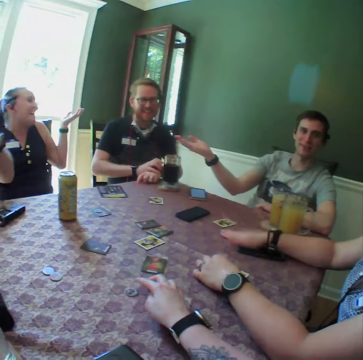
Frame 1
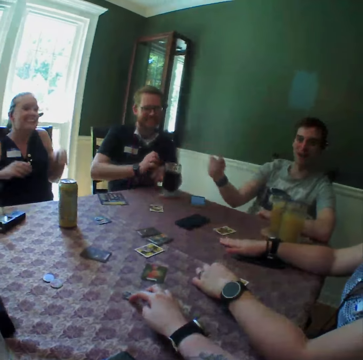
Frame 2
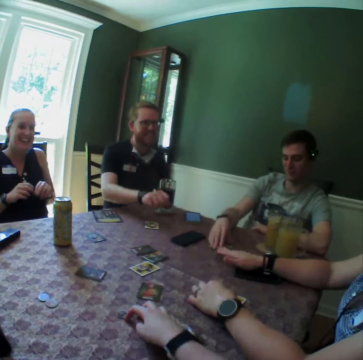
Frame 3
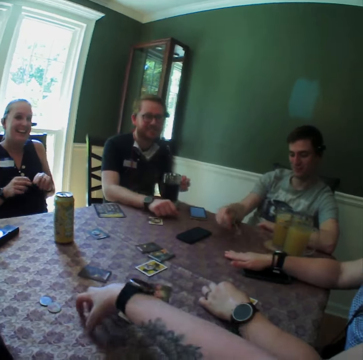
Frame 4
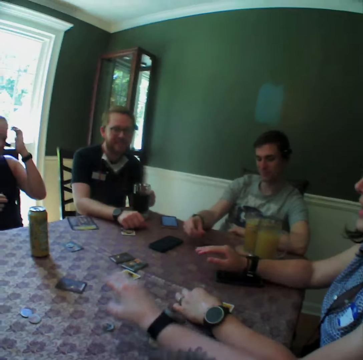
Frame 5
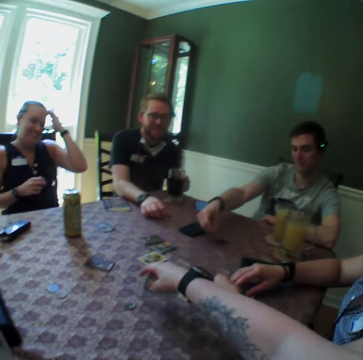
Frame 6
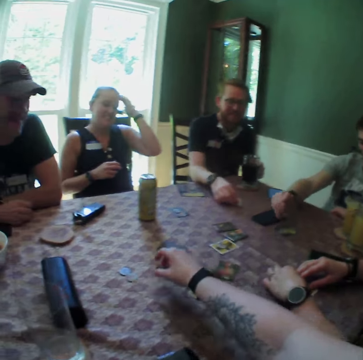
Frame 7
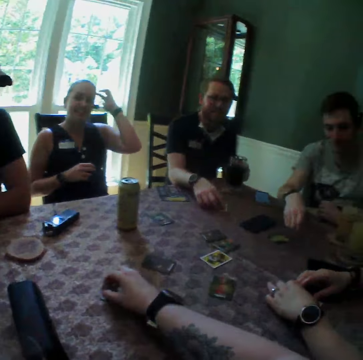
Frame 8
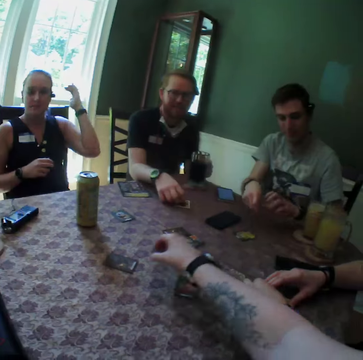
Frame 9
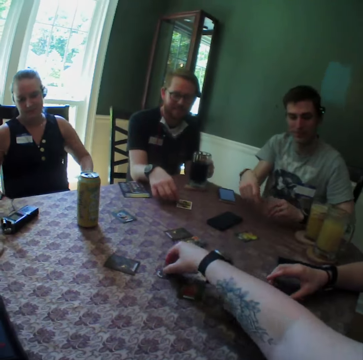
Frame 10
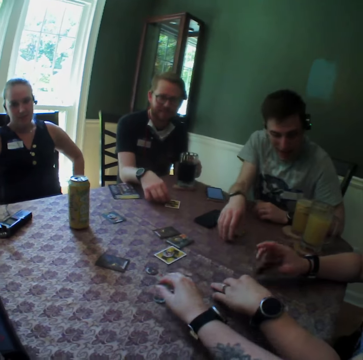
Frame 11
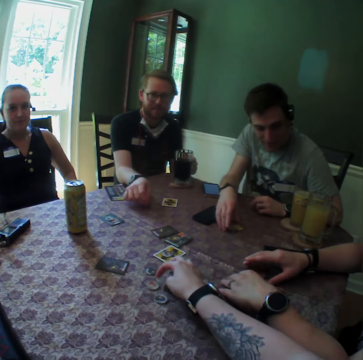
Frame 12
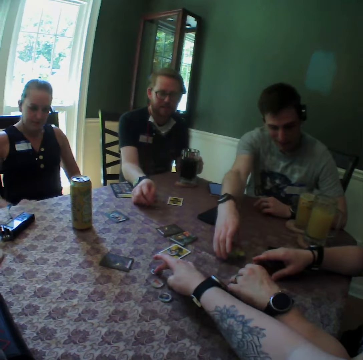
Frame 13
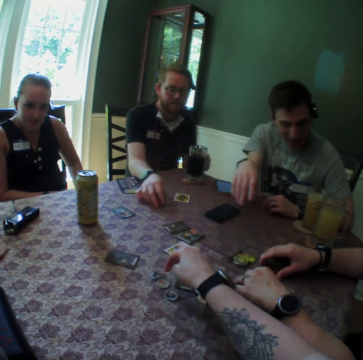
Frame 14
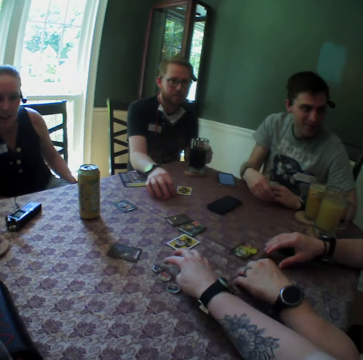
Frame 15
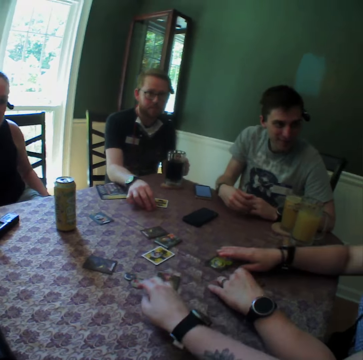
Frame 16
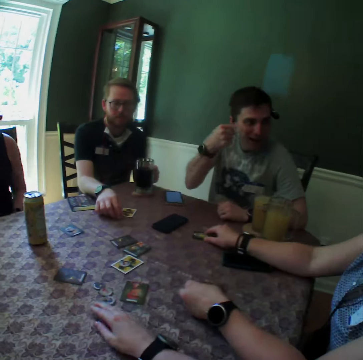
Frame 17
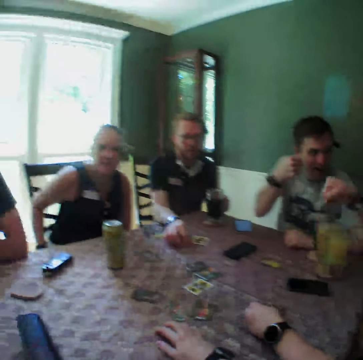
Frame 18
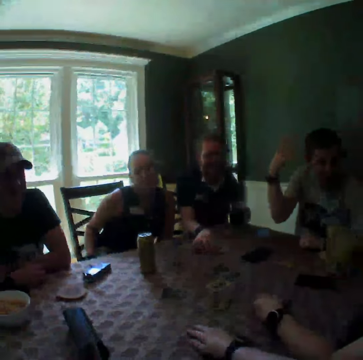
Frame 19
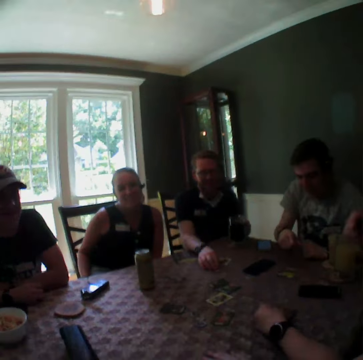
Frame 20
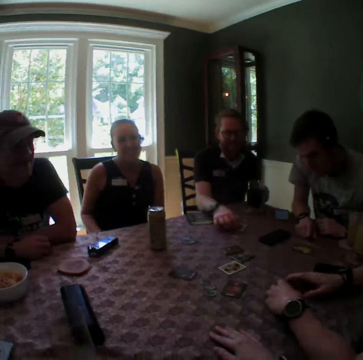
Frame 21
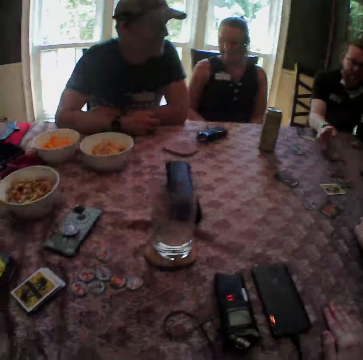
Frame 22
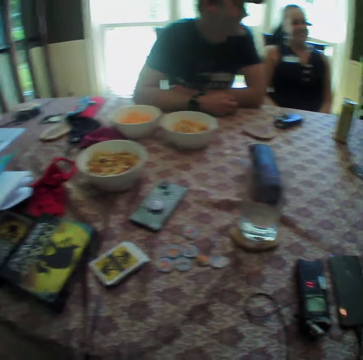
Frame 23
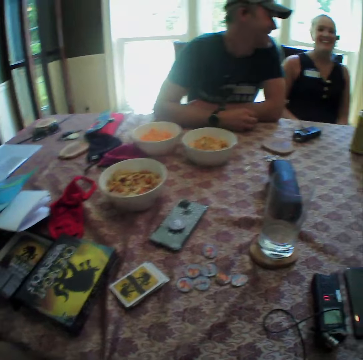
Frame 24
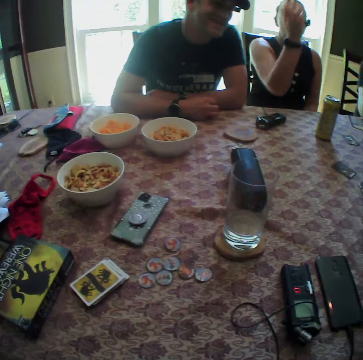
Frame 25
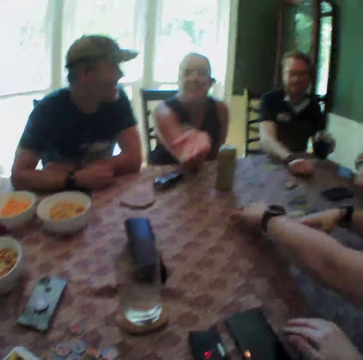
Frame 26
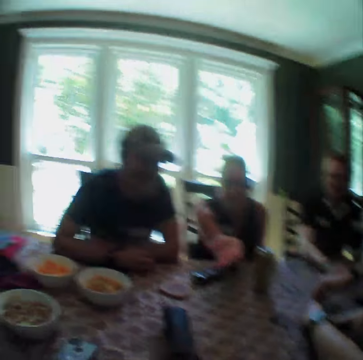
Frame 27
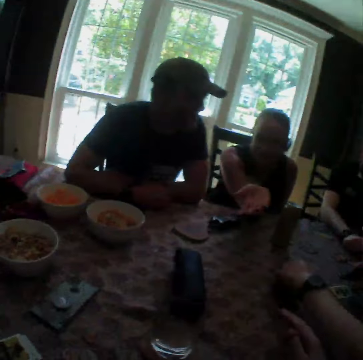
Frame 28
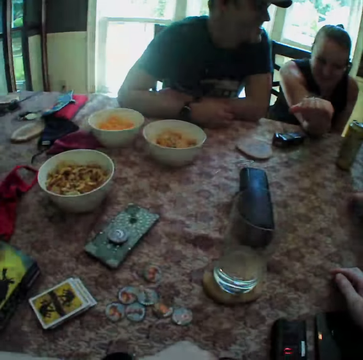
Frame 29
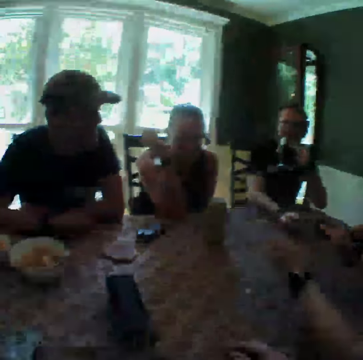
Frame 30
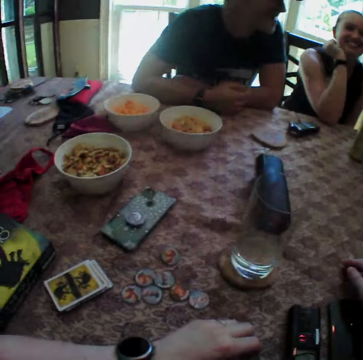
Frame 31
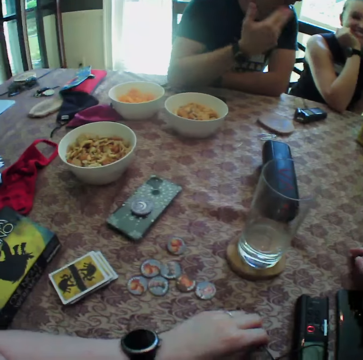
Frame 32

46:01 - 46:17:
The camera wearer shifts a coin with his right hand. A man flips a card with his right hand. The camera wearer hits the table with his right hand. Another man holds the glass of drink with his left hand. He holds the glass of drink again. A woman scratches her hair with her left hand. The first man puts the card on the table with his right hand. The camera wearer carries the coin with his right hand, puts three coins together with his right hand, carries the three coins with his right hand, and spreads the three coins with his right hand. Someone shifts the card forward with his right hand. The camera wearer touches the game pieces. Another woman shifts the card sideways with her right hand. The first man raises his right fist. The second woman fist bumps the first man. The second man flips the card with his right hand. The first woman stretches her right hand forward. The camera wearer looks around. The second woman arranges cards on the table with both hands. The first man raises the glass of drink with his left hand.

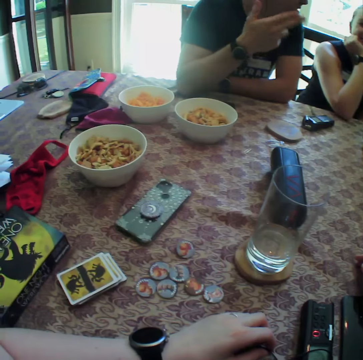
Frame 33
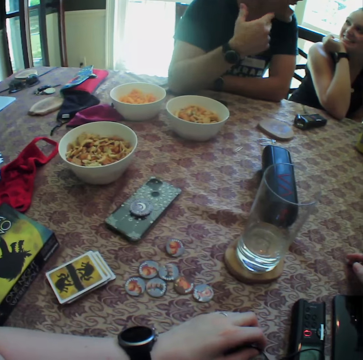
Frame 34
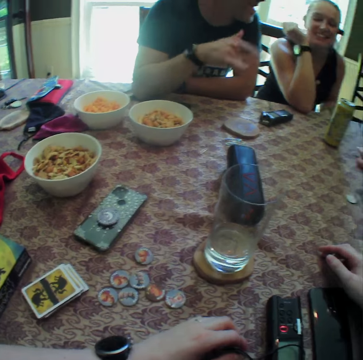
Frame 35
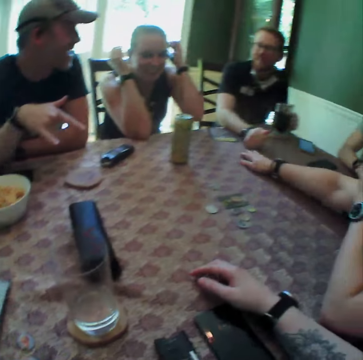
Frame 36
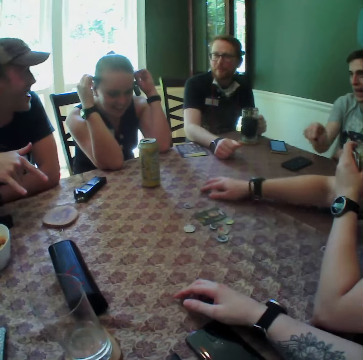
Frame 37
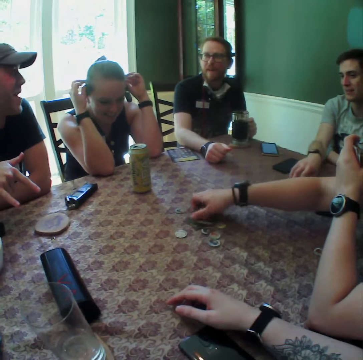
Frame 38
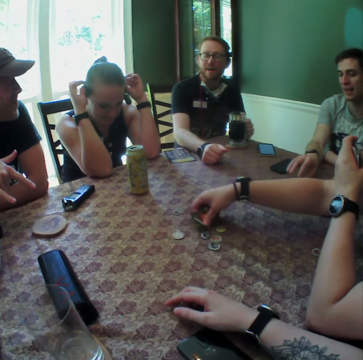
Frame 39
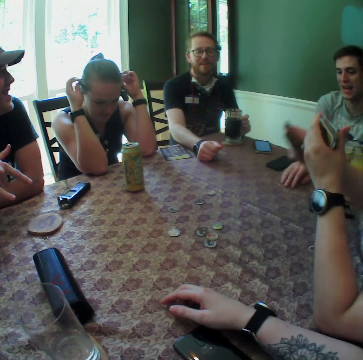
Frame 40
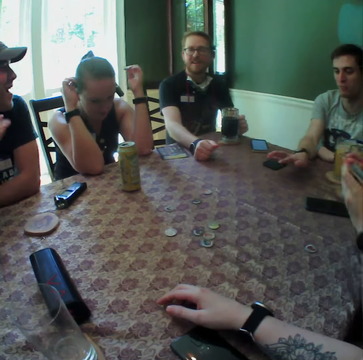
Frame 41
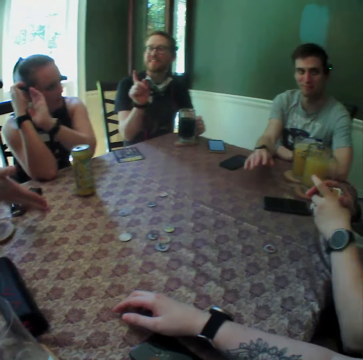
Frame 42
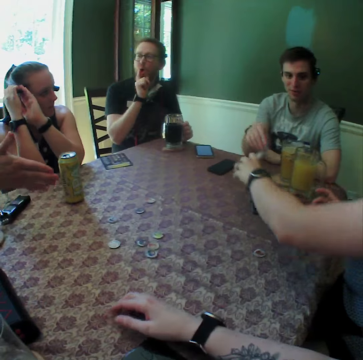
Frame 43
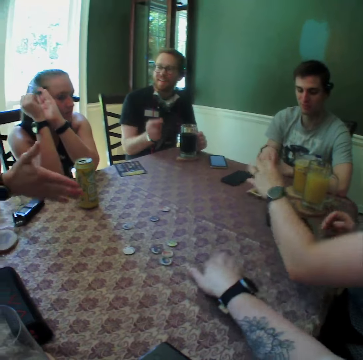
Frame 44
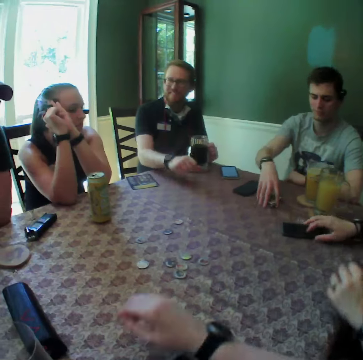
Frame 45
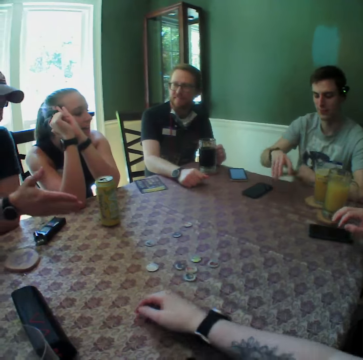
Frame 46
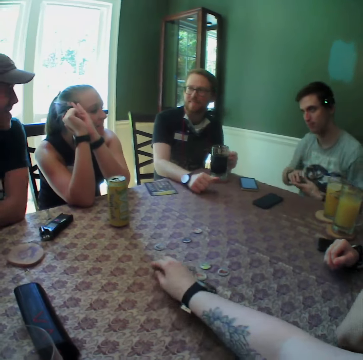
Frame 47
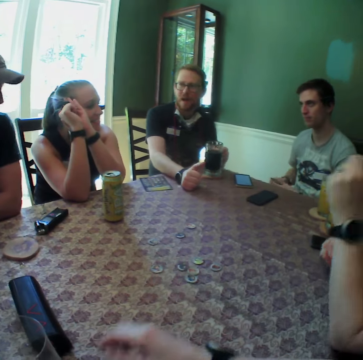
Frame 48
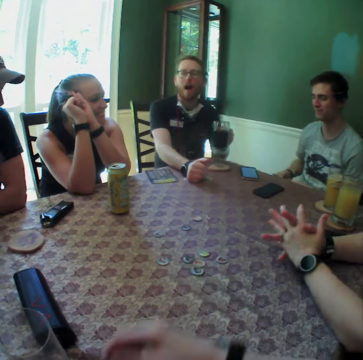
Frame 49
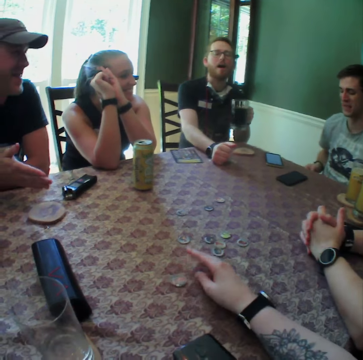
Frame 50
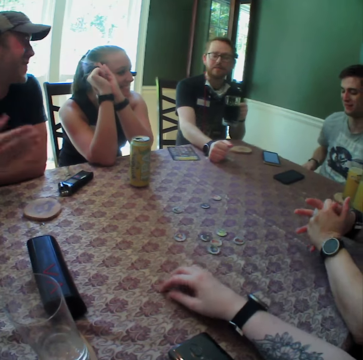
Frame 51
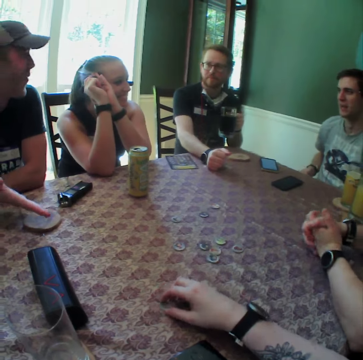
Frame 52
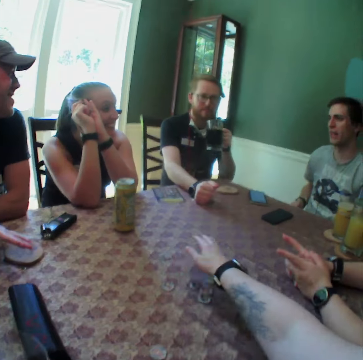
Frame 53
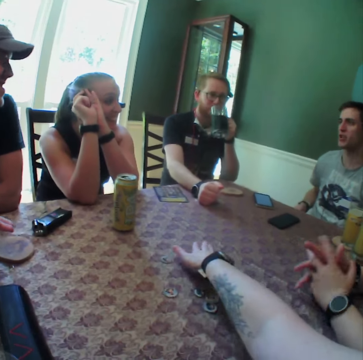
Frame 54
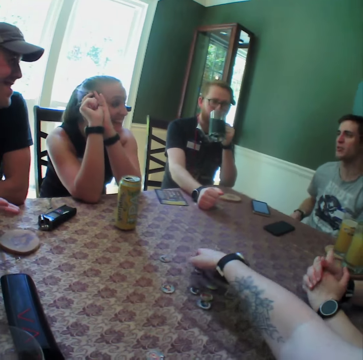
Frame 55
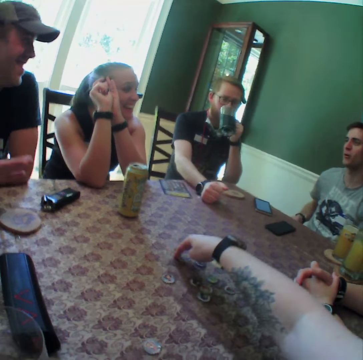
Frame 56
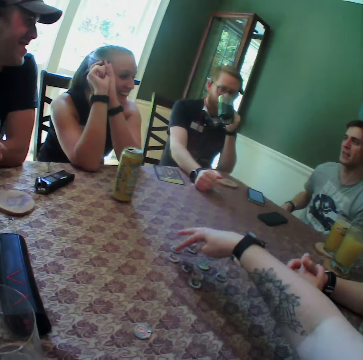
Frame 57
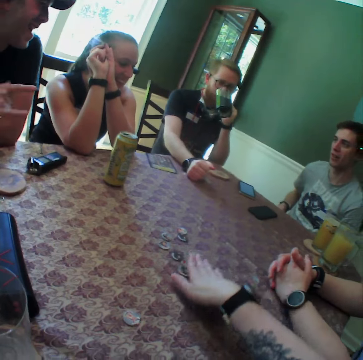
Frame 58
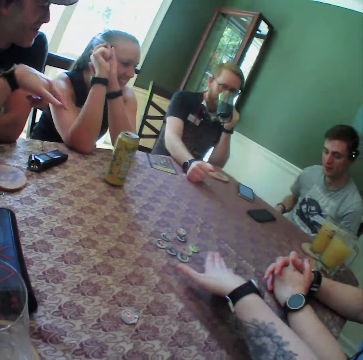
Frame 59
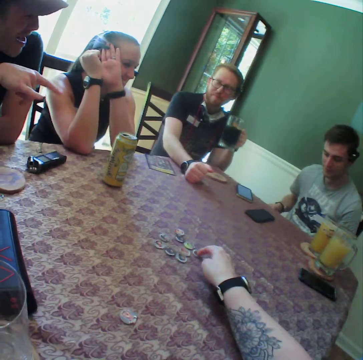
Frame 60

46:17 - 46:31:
A woman puts her hands on a camera around her head. Another woman drags the card backwards with her right hand. A man taps the table with his right hand. The second woman lifts the card with her right hand and puts a set of cards on the table with her right hand. The man picks up the set of cards. The camera wearer touches the game pieces. The man shuffles cards with both hands. The second woman couples both hands together. The camera wearer drops a coin on the table with his right hand. They roll the coin with her right hand, pack coins with her right hand, and arrange the coins with her right hand. Another man drinks from the glass of drink with his left hand.

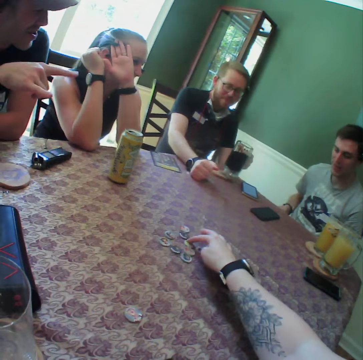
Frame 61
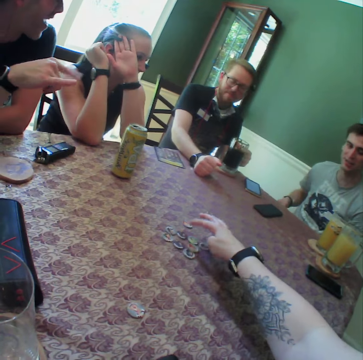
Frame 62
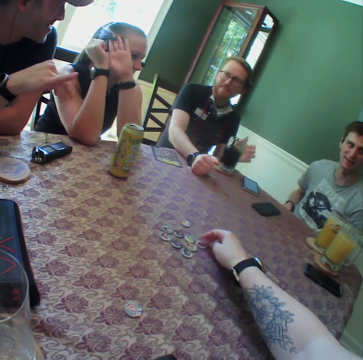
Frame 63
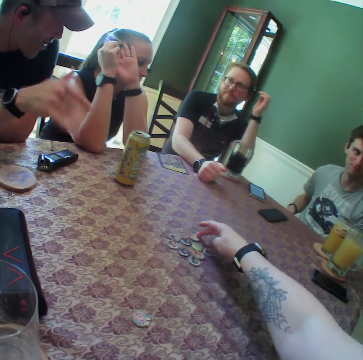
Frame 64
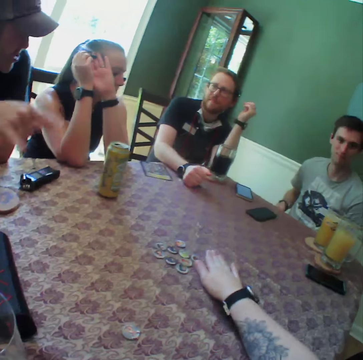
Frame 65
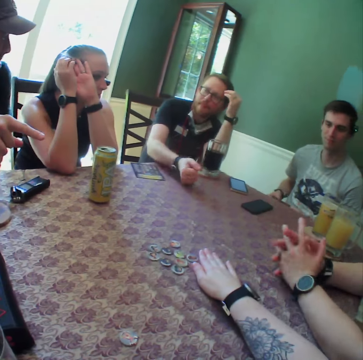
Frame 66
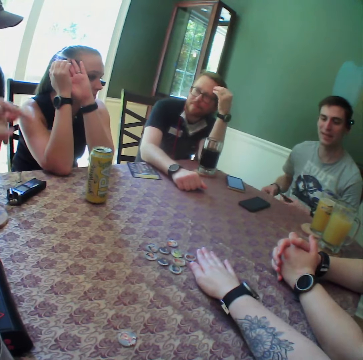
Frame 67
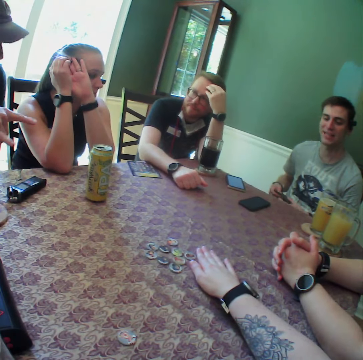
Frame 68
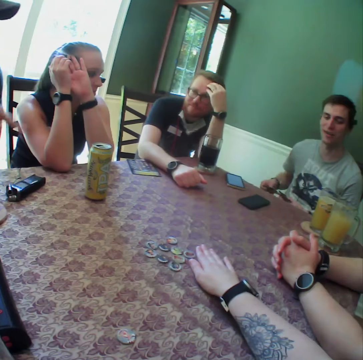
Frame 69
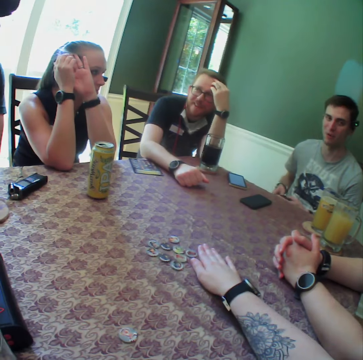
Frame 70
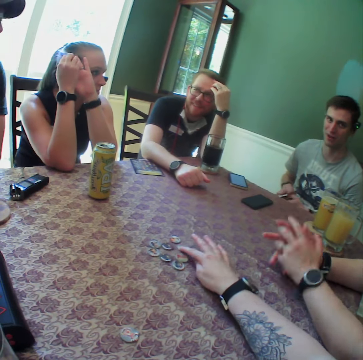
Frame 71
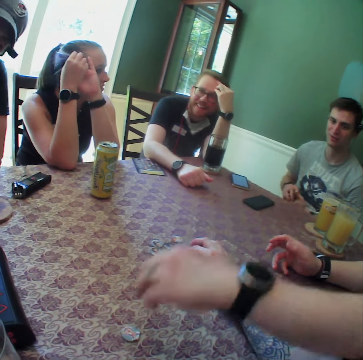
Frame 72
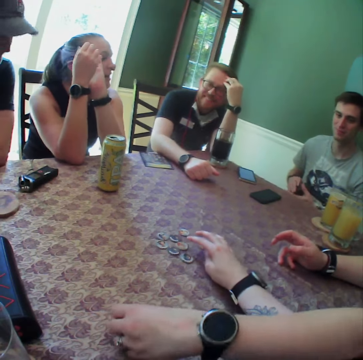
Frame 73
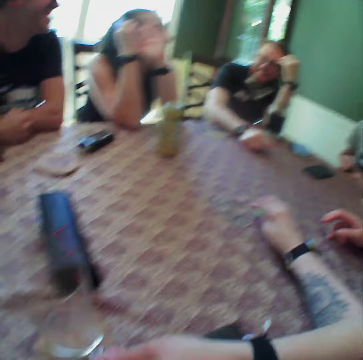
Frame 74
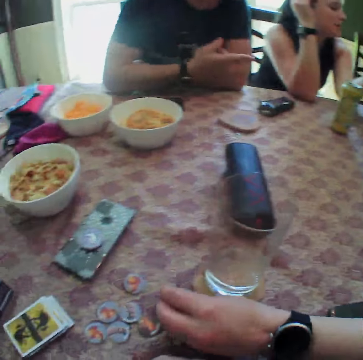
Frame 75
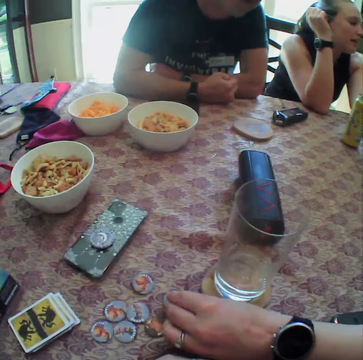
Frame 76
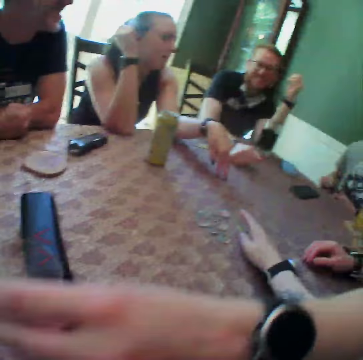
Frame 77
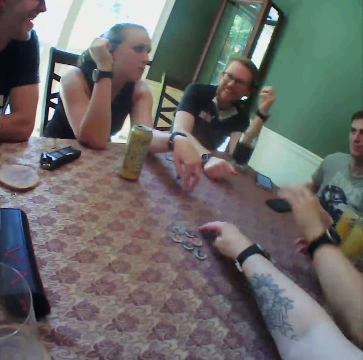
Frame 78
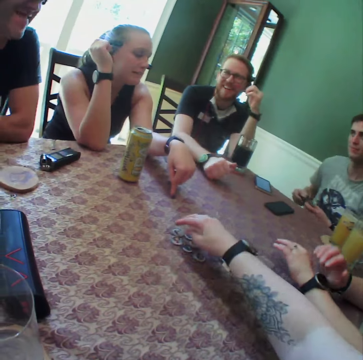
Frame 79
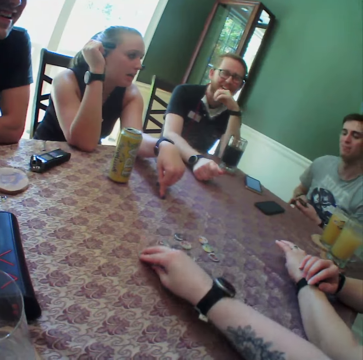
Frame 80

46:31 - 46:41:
A man drops the glass of drink in his left hand on the table. A woman picks up a coin with her left hand and puts the coin on the farther part of the table with her left hand. The camera wearer arranges the coins with her right hand.
